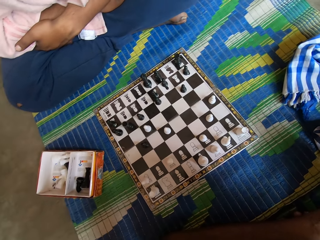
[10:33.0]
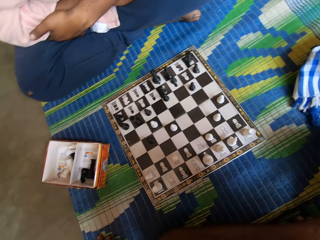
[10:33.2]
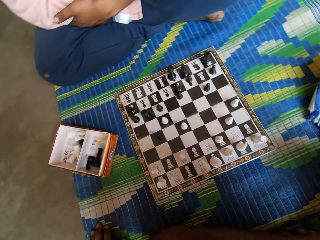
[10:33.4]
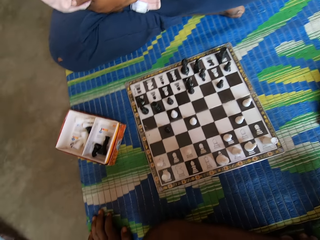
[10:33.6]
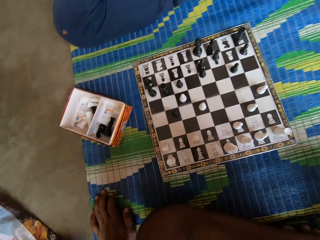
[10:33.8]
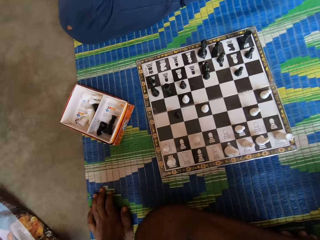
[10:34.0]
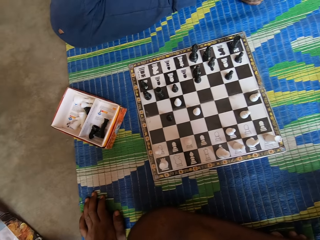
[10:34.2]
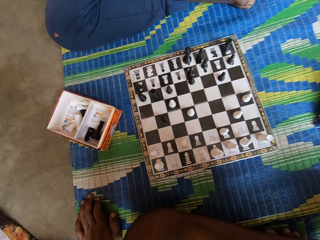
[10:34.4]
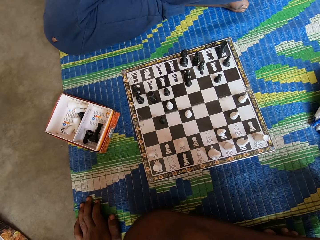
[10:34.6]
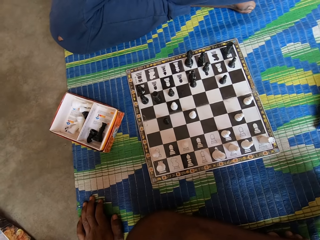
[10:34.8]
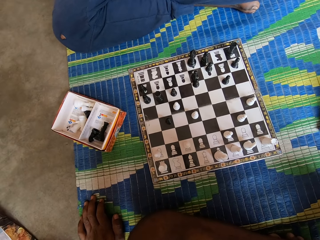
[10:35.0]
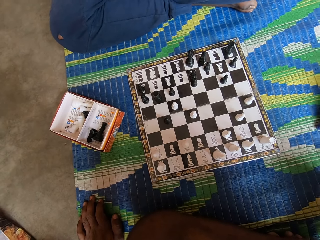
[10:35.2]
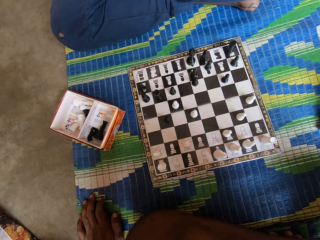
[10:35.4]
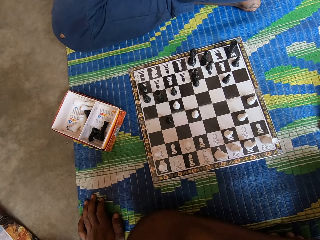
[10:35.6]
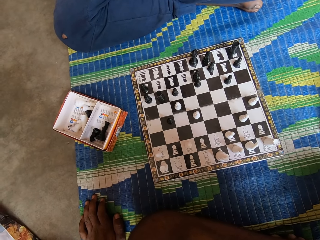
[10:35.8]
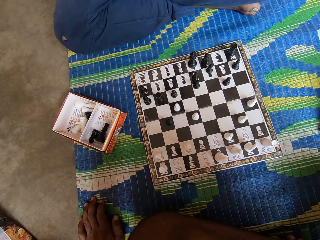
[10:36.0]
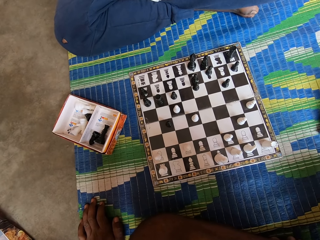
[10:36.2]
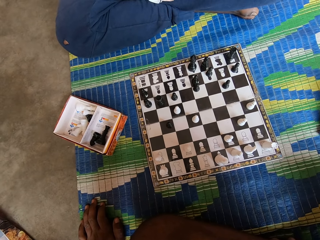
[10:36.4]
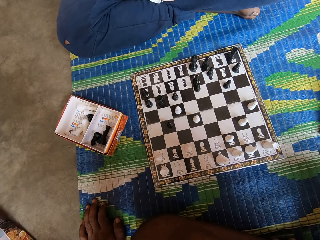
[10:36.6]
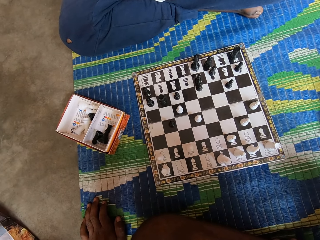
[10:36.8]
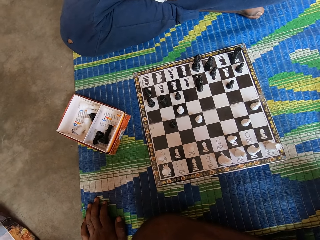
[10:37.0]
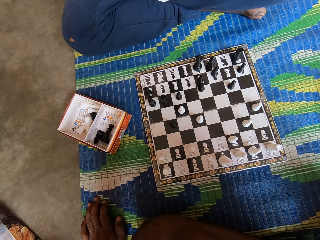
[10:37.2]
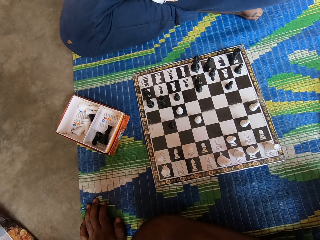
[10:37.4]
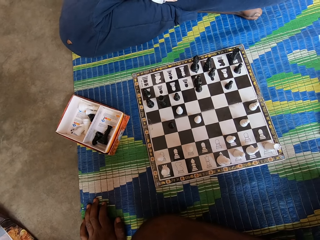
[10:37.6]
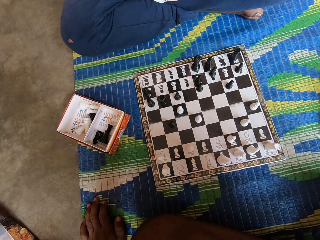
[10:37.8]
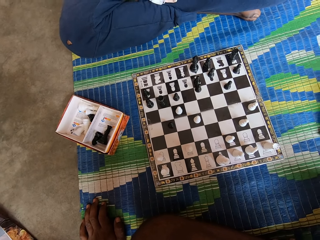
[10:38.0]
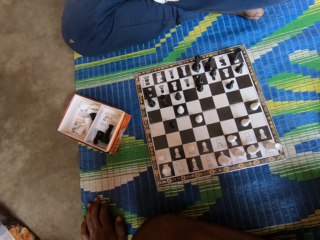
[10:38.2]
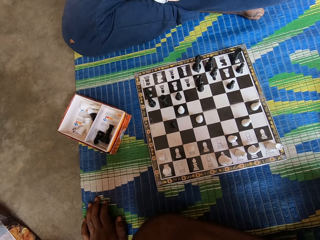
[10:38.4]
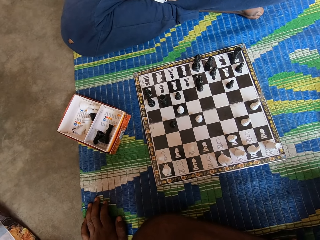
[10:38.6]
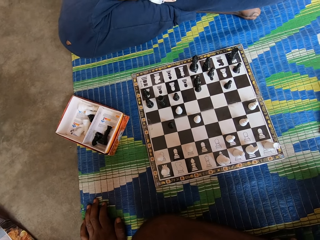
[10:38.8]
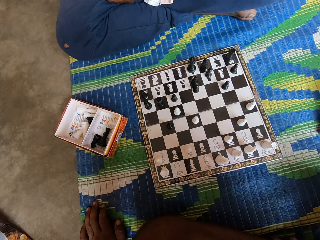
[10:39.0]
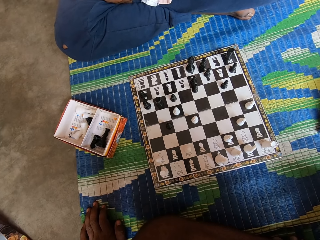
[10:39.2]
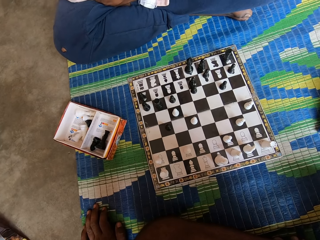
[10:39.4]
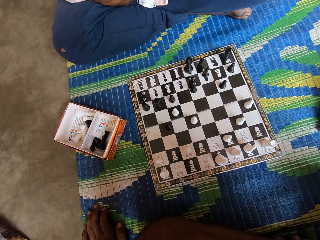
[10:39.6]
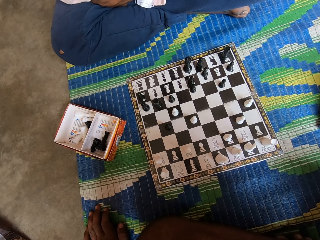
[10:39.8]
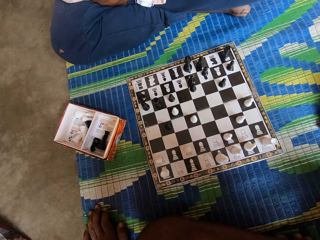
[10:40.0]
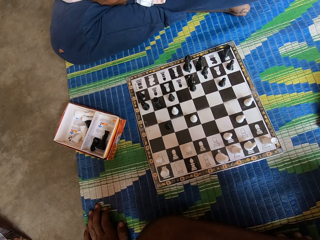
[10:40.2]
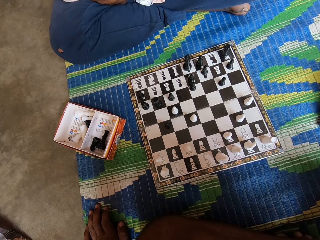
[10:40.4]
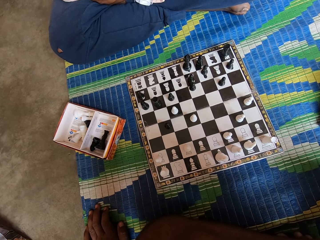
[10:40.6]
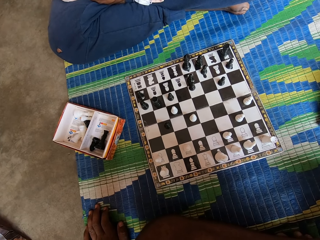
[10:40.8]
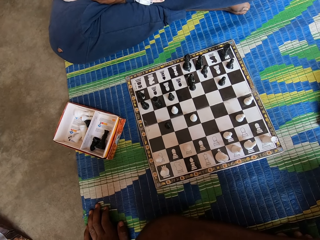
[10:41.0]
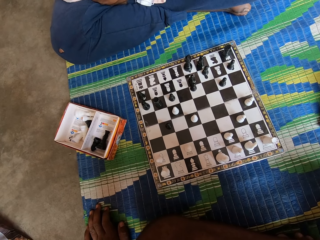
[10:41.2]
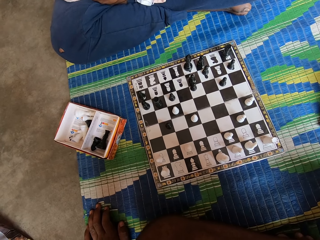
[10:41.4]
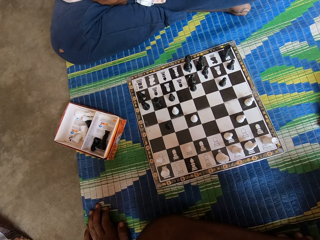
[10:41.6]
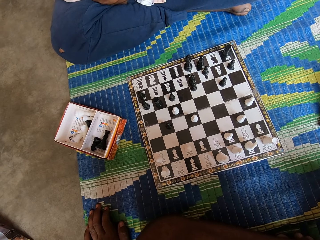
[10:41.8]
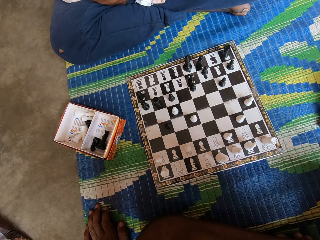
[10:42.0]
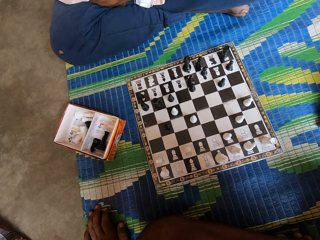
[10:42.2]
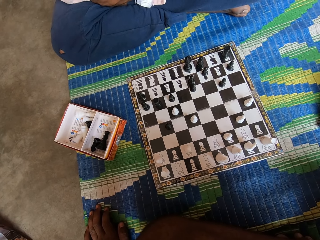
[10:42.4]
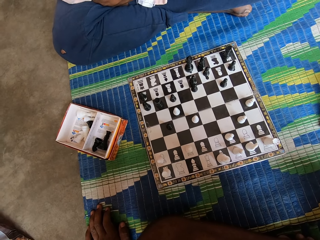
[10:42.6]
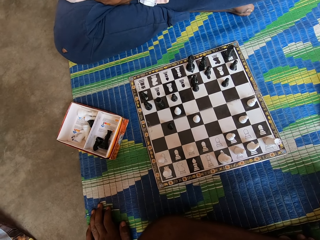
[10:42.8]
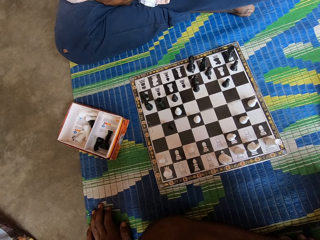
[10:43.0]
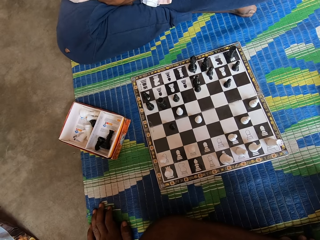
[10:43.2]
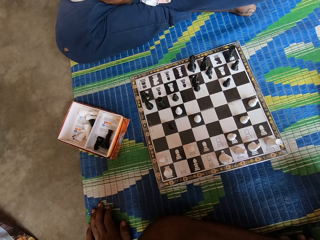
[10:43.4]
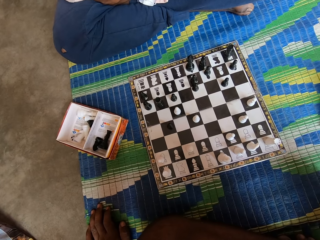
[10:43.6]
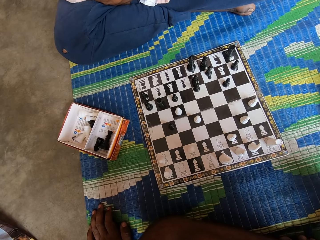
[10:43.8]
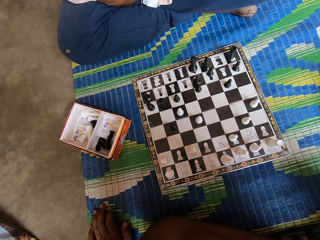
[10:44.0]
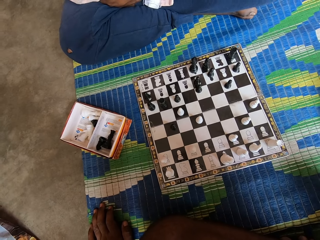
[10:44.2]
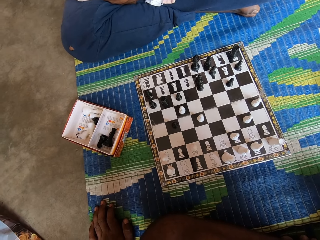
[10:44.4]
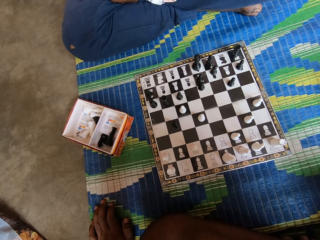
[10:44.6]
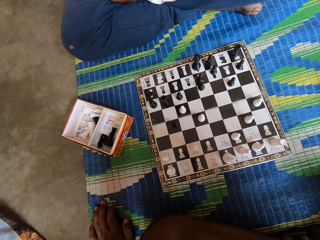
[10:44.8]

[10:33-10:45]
The camera wearer looks at the chessboard.

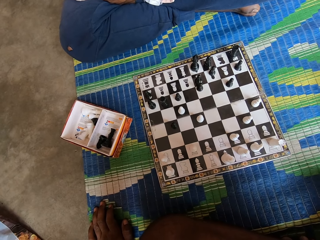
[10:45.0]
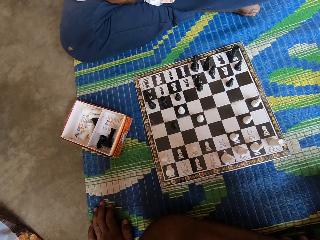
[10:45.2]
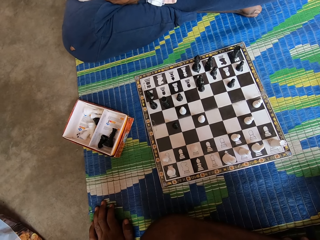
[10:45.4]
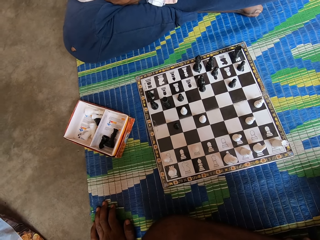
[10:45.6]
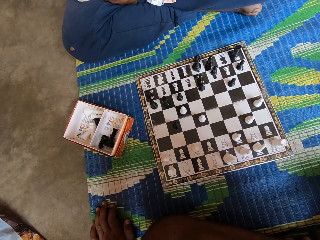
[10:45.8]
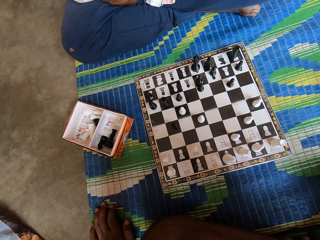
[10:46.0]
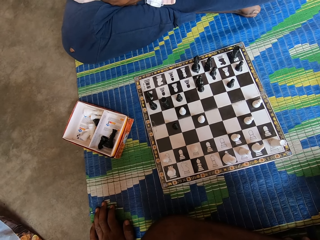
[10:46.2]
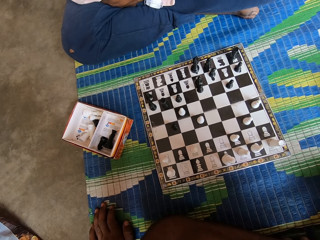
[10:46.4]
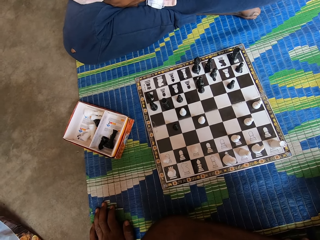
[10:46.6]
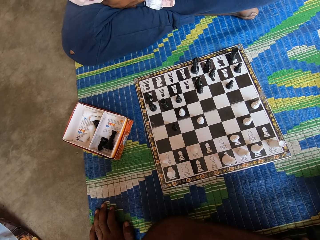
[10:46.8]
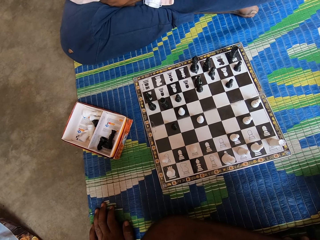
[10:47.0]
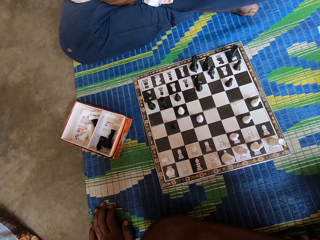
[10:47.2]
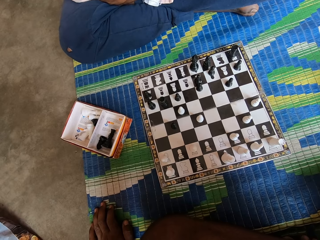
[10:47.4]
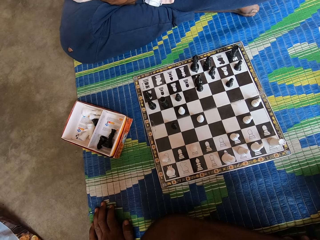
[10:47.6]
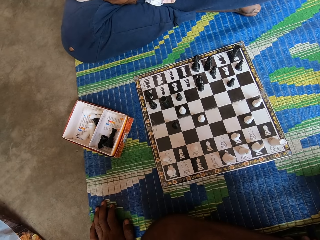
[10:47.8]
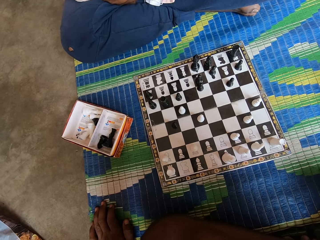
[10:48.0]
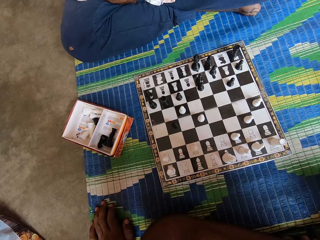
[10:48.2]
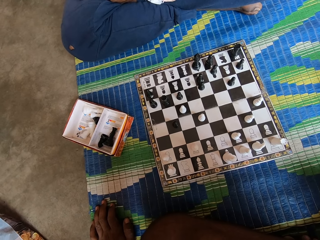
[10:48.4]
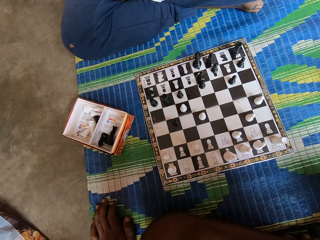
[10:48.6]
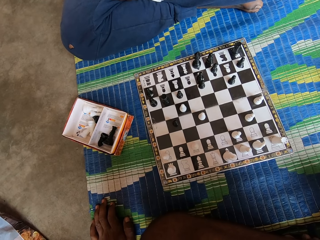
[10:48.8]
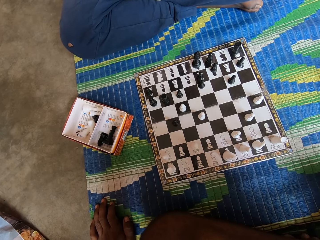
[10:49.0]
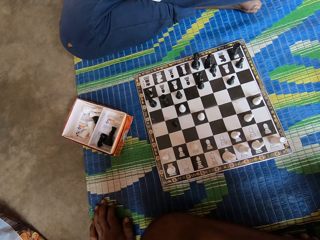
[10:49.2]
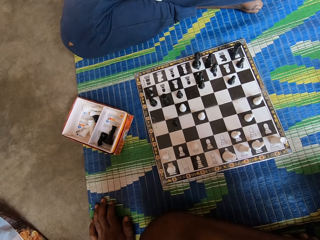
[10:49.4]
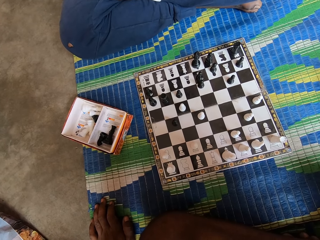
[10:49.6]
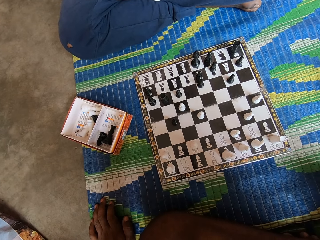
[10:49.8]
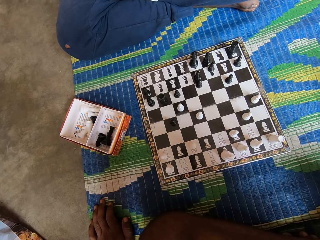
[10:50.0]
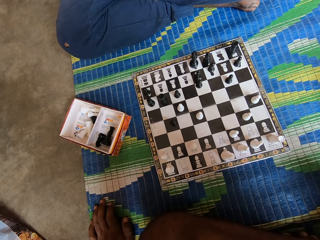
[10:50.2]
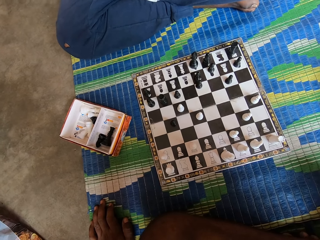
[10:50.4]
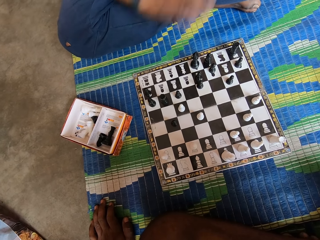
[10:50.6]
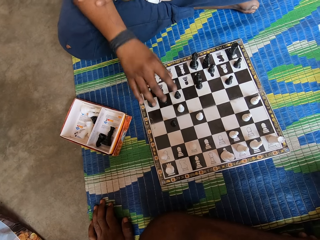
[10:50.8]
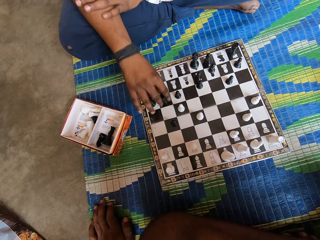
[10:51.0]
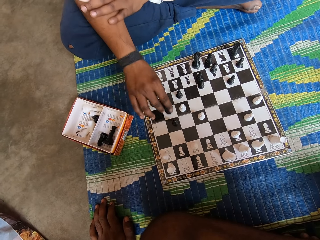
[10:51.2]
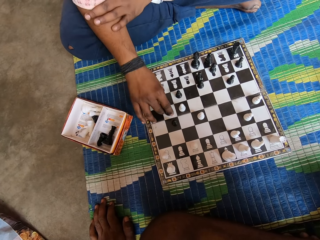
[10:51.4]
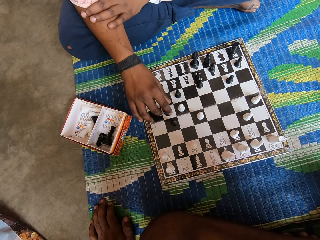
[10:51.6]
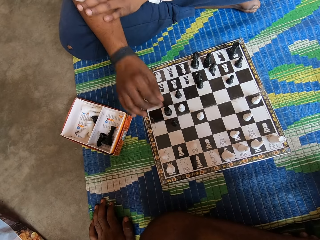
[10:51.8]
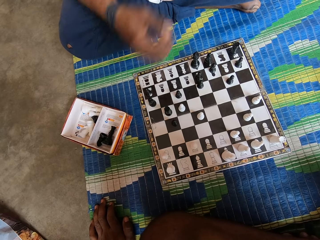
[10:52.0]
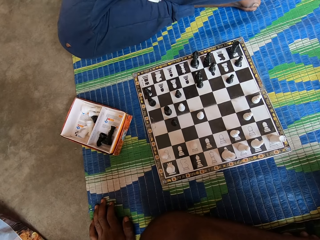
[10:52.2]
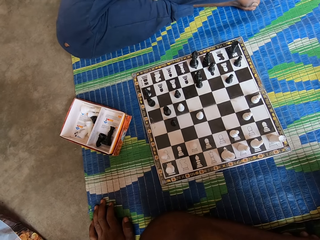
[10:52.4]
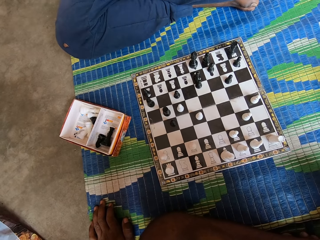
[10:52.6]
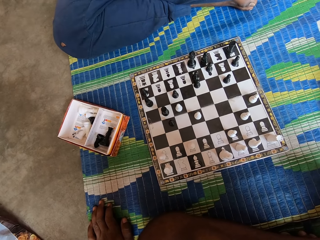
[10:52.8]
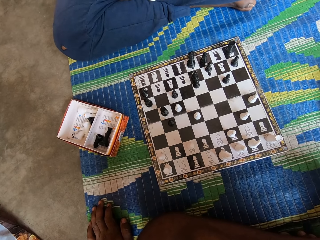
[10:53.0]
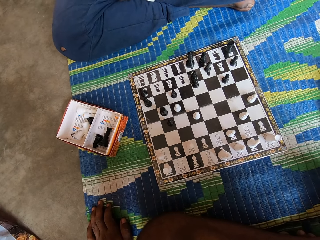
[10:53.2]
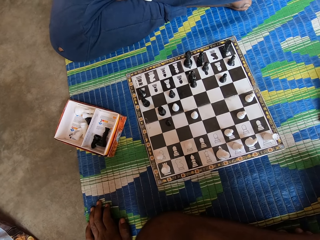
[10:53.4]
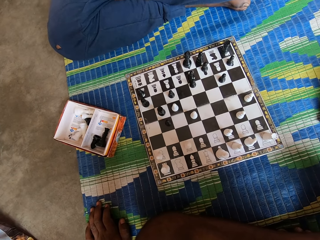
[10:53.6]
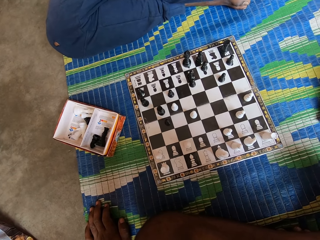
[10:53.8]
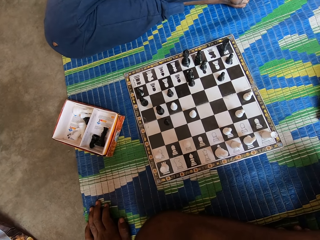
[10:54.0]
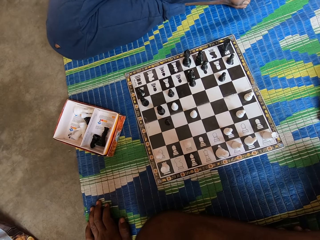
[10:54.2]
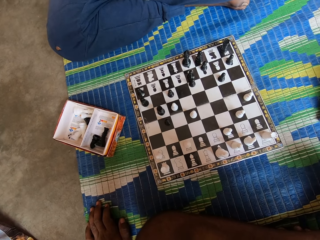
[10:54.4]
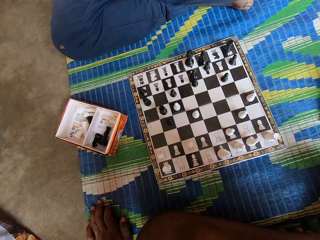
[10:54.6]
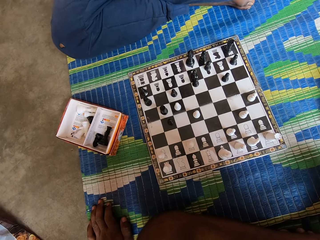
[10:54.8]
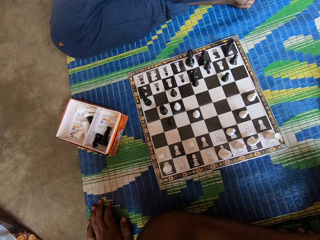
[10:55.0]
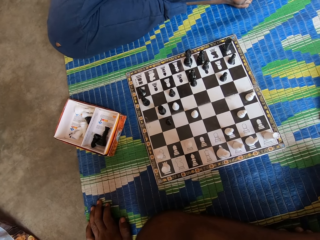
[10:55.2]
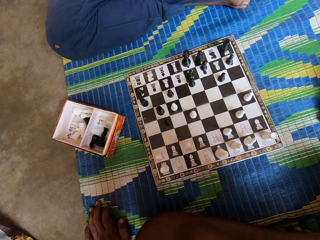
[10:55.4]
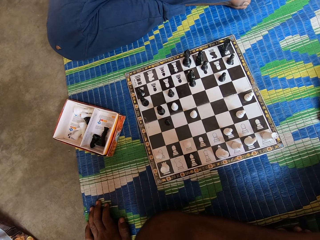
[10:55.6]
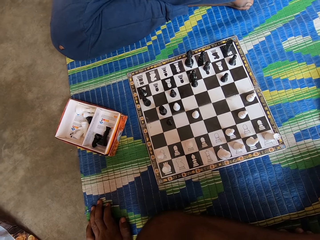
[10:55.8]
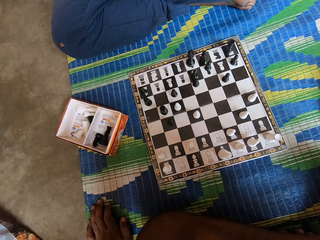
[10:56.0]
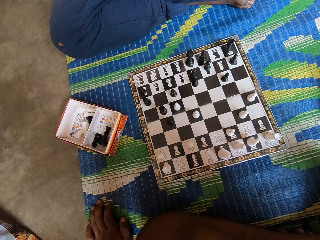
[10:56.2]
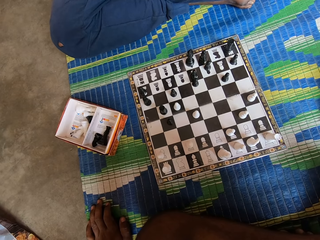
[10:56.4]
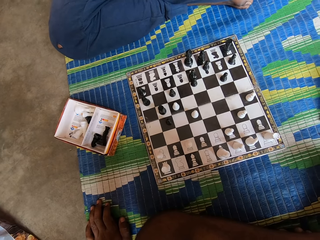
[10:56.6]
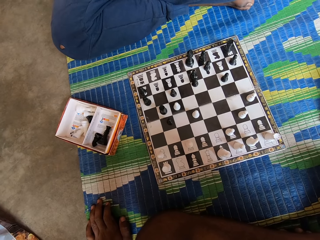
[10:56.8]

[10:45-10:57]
The man moves the chess piece on the chessboard.
